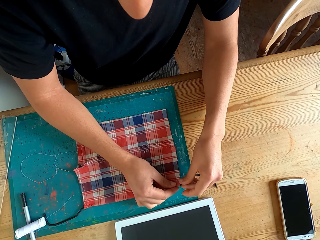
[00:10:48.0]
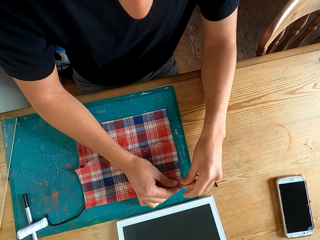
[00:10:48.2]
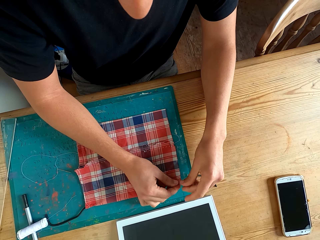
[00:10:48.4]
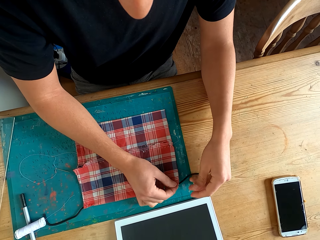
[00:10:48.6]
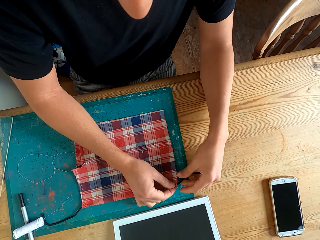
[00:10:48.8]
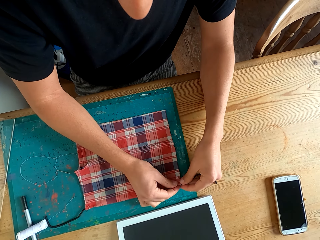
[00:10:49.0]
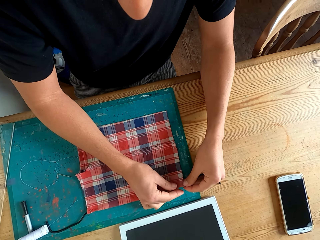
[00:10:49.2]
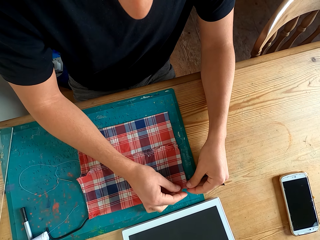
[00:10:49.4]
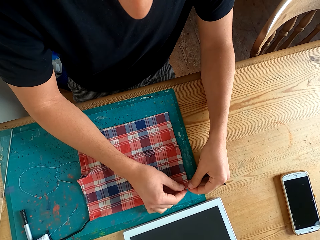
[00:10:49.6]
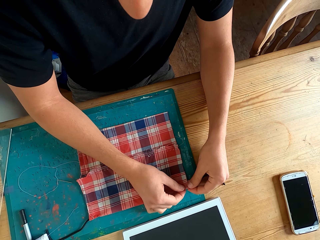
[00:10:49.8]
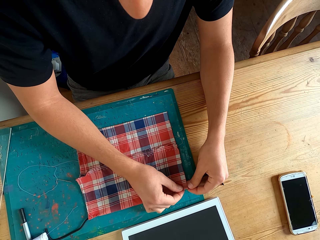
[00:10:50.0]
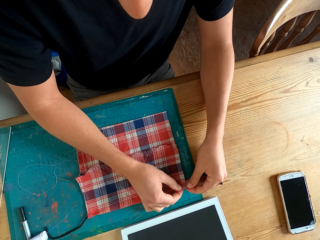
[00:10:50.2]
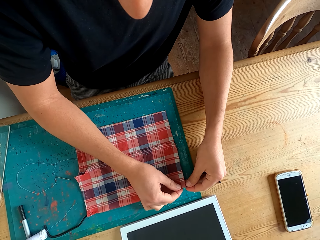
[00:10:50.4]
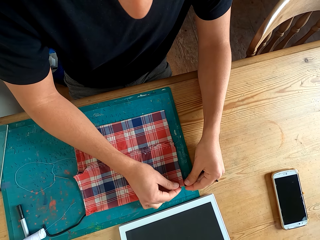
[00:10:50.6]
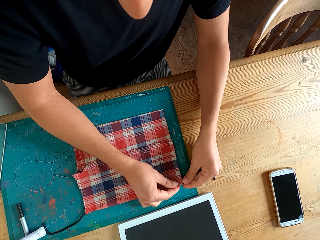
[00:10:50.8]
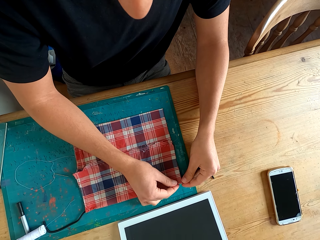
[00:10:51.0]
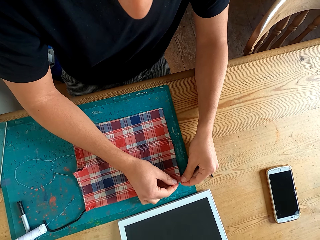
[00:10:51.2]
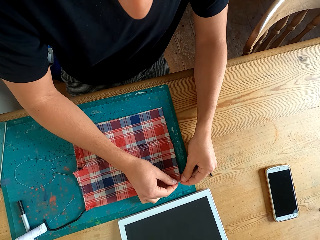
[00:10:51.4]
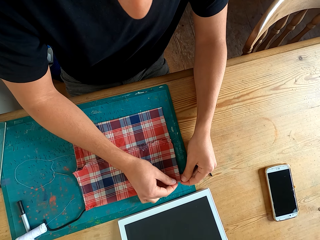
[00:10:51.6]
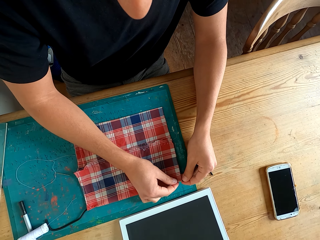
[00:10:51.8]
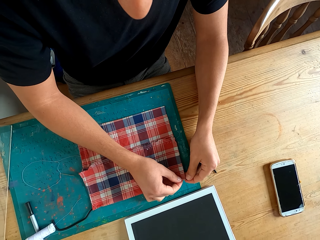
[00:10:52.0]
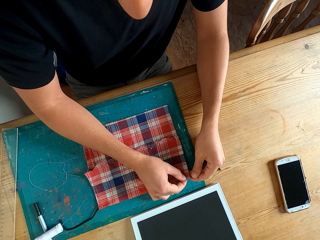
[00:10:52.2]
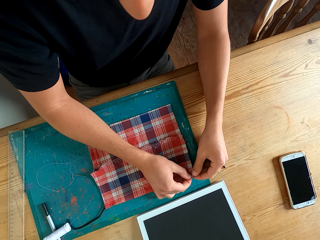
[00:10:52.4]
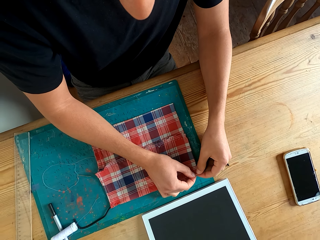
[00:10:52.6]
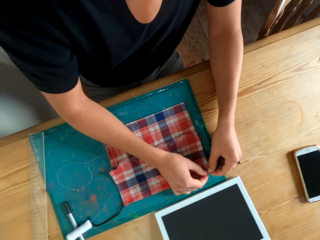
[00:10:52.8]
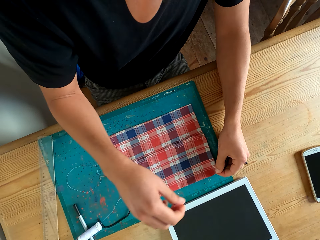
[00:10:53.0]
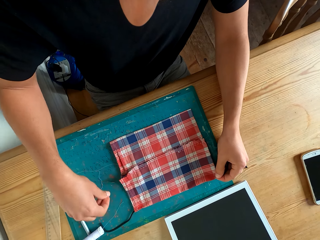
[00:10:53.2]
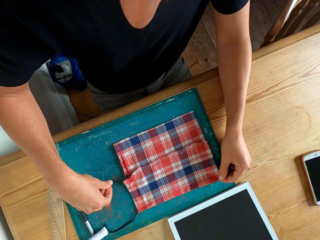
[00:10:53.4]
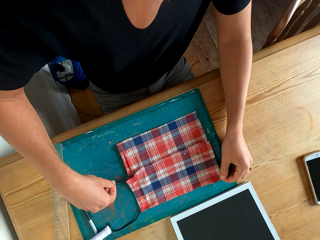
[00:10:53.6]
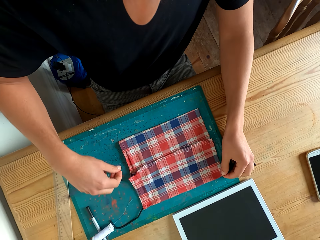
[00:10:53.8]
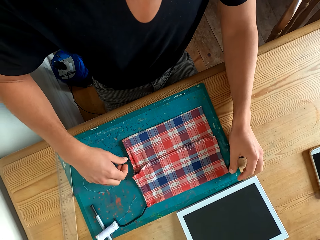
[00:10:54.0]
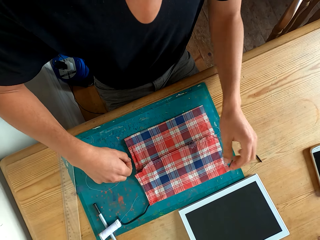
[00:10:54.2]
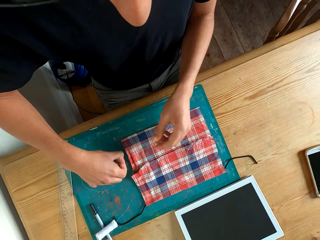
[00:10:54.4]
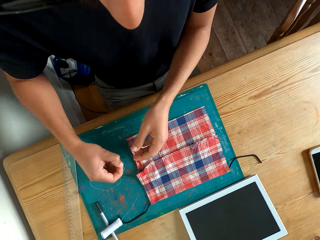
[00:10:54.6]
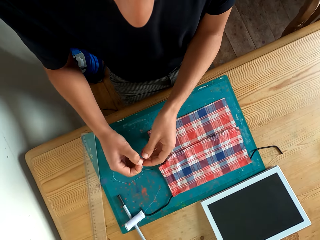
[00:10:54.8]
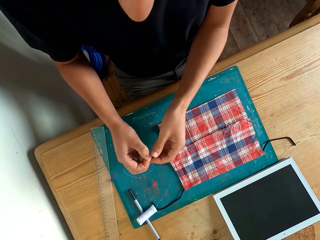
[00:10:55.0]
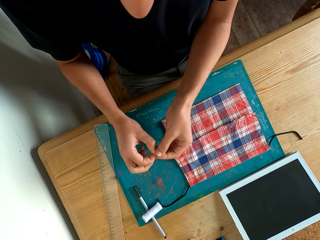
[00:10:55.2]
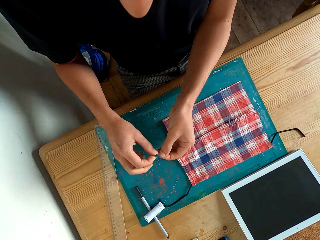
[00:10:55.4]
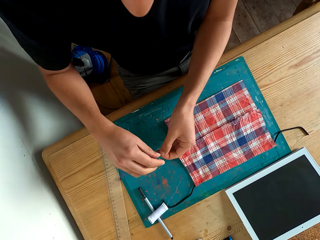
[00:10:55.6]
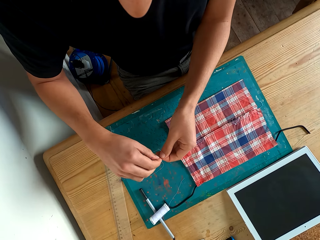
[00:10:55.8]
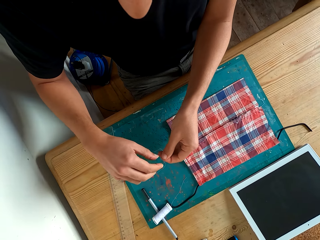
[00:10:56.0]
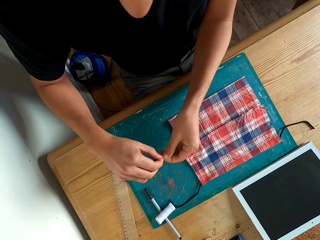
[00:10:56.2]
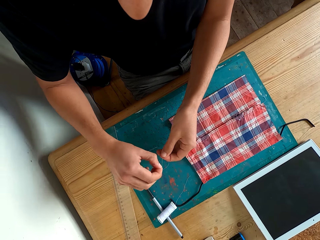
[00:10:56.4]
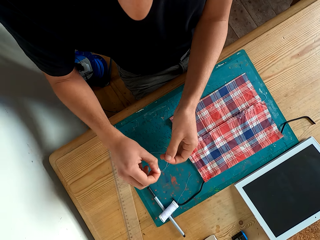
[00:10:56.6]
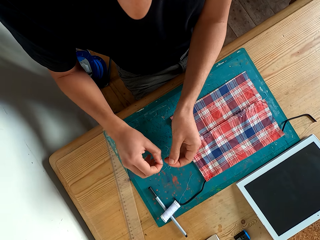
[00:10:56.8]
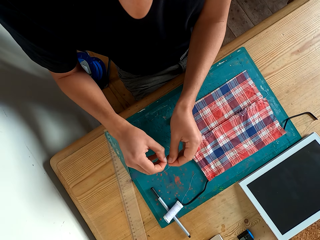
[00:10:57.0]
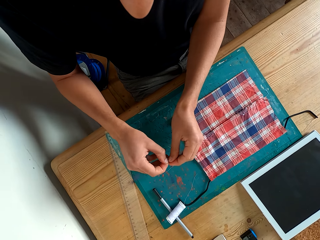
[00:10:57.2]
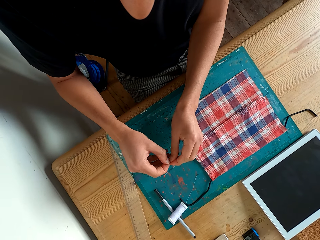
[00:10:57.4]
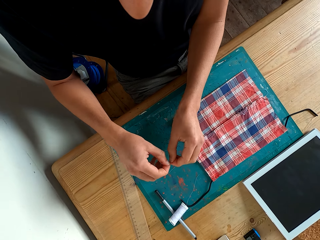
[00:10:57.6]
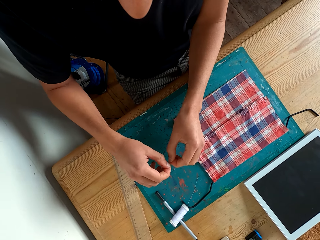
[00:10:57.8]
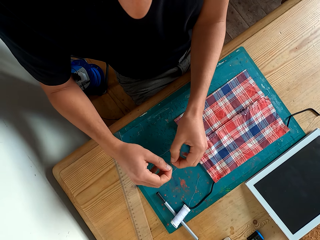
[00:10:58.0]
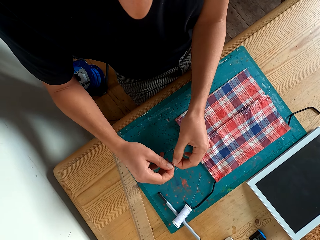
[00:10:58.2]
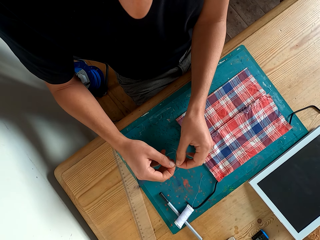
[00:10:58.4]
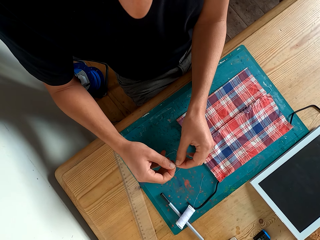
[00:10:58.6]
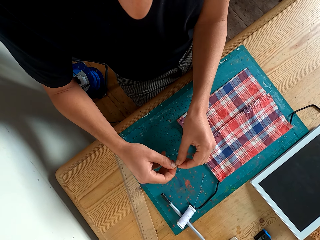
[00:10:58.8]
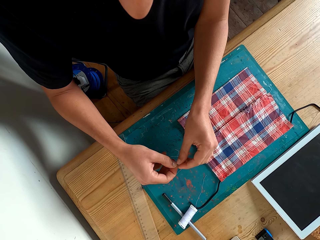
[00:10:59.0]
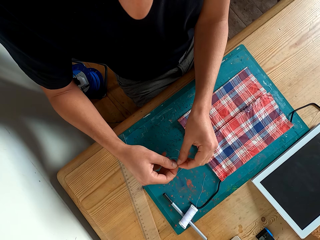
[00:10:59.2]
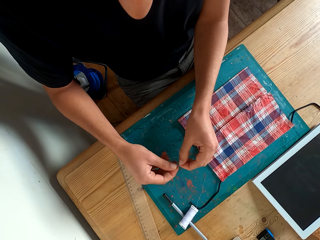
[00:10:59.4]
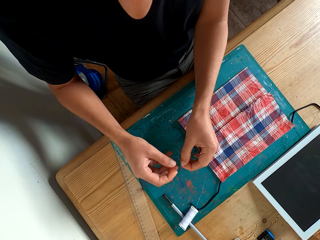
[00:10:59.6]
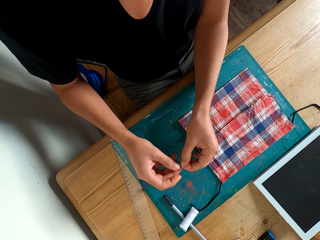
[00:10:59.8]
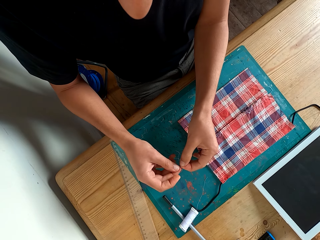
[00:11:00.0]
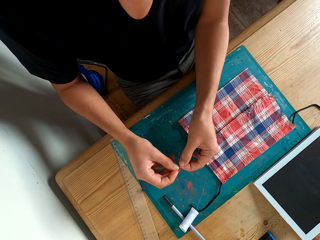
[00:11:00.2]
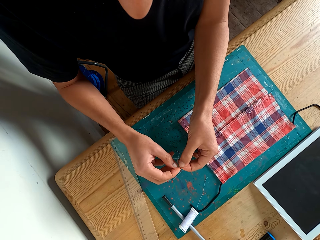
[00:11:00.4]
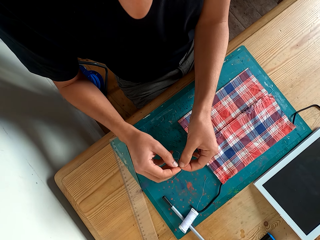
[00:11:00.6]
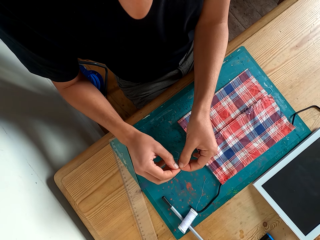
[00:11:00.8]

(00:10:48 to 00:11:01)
The camera wearer places thread in the cloth. They attach a rubber band on the fabric. They adjust the cloth with a hand. They pick a needle from the table. They tie the thread on the table with a hand.

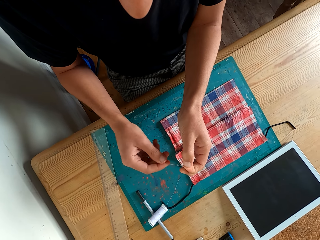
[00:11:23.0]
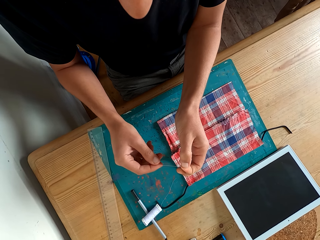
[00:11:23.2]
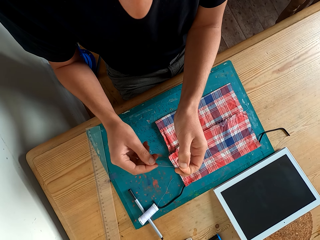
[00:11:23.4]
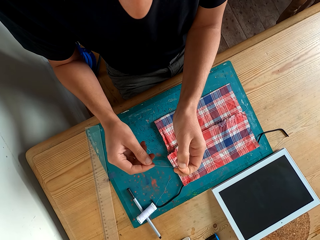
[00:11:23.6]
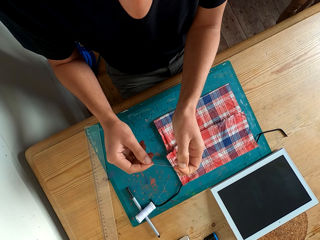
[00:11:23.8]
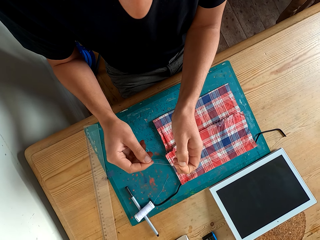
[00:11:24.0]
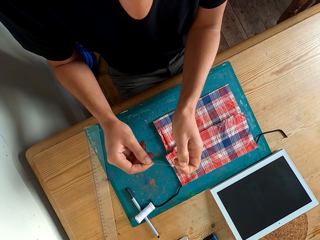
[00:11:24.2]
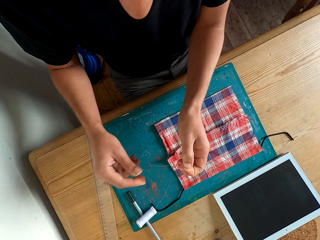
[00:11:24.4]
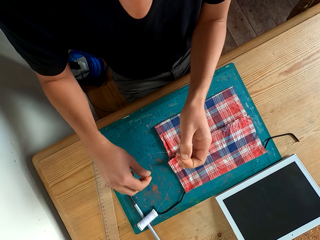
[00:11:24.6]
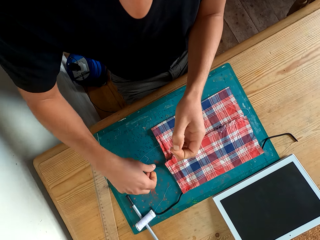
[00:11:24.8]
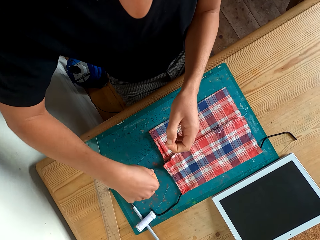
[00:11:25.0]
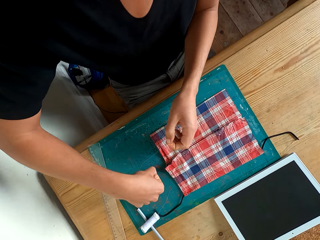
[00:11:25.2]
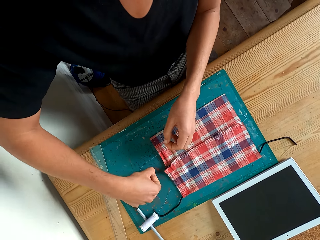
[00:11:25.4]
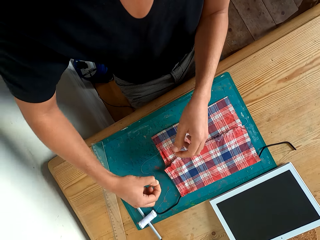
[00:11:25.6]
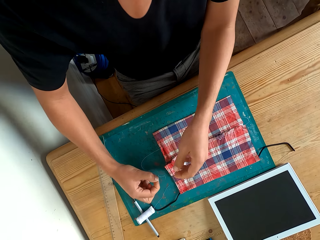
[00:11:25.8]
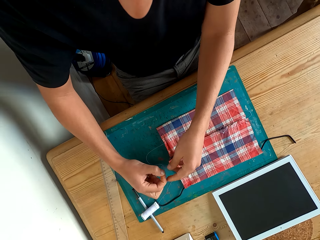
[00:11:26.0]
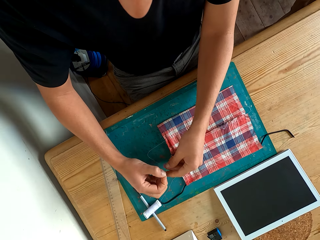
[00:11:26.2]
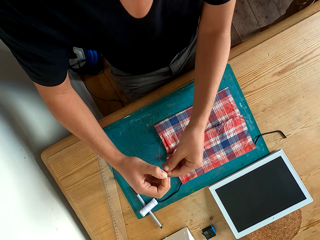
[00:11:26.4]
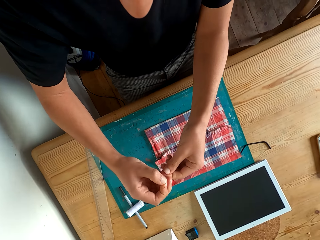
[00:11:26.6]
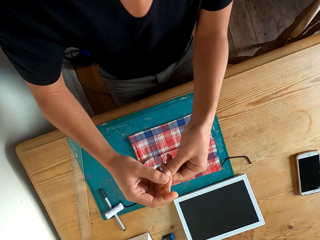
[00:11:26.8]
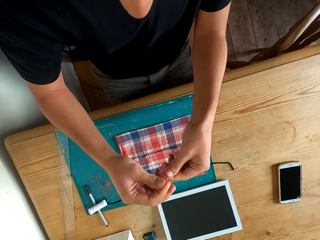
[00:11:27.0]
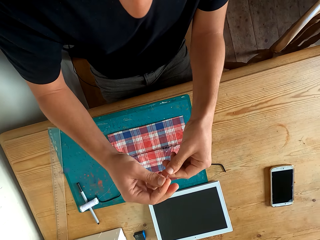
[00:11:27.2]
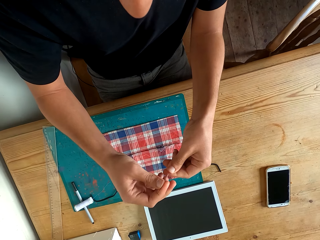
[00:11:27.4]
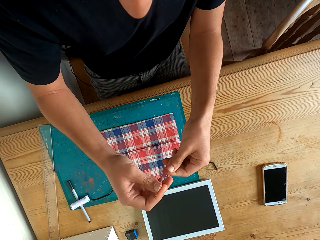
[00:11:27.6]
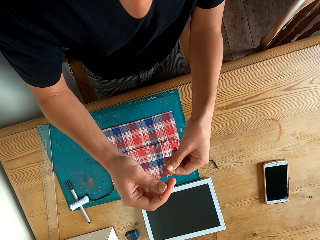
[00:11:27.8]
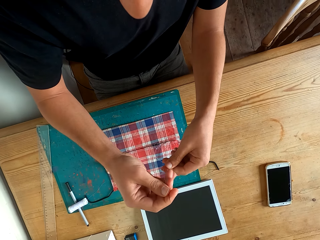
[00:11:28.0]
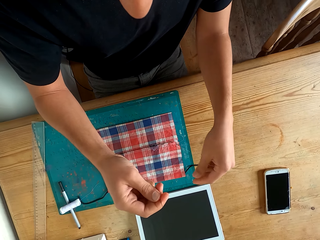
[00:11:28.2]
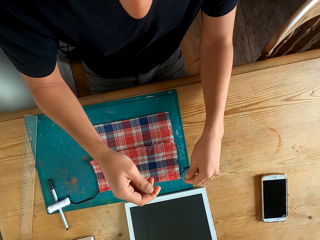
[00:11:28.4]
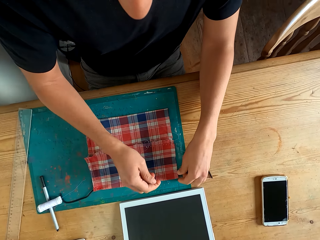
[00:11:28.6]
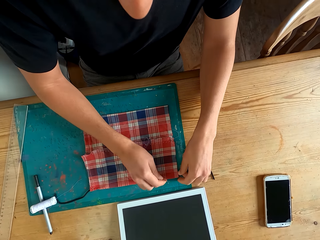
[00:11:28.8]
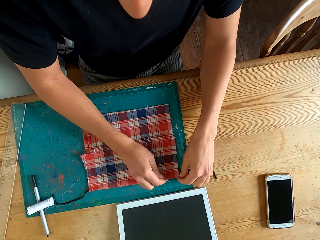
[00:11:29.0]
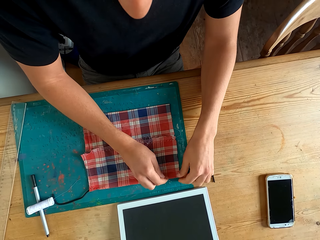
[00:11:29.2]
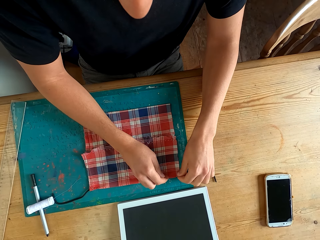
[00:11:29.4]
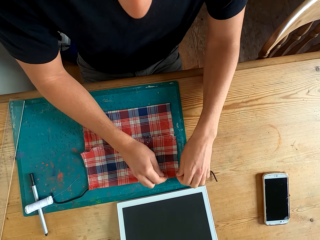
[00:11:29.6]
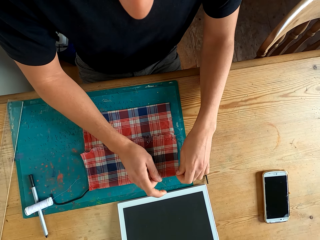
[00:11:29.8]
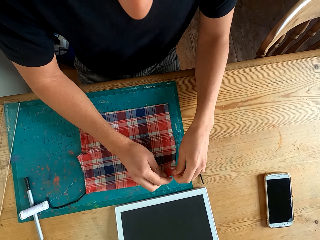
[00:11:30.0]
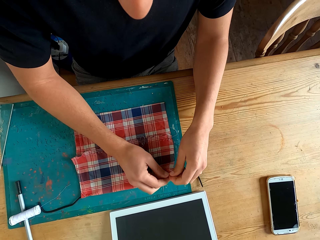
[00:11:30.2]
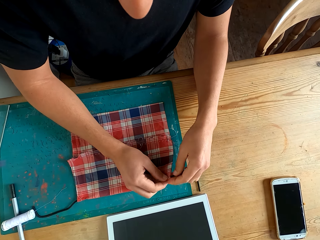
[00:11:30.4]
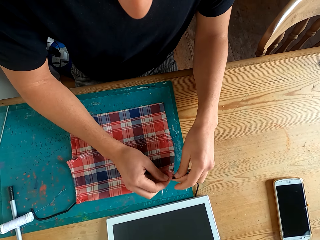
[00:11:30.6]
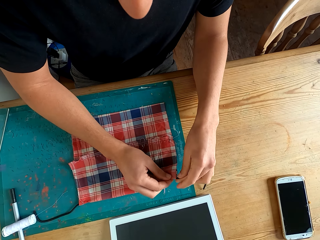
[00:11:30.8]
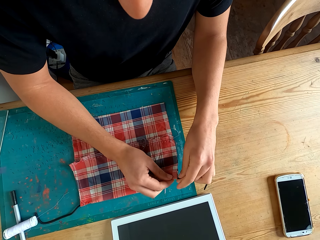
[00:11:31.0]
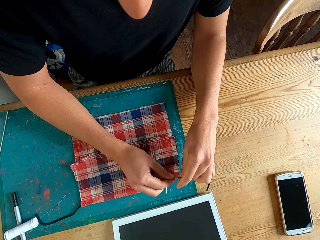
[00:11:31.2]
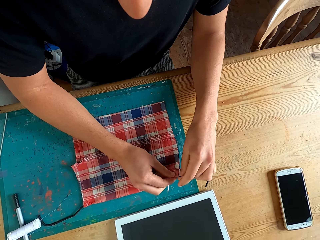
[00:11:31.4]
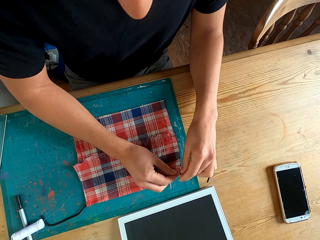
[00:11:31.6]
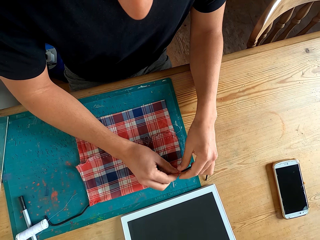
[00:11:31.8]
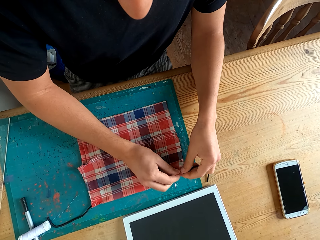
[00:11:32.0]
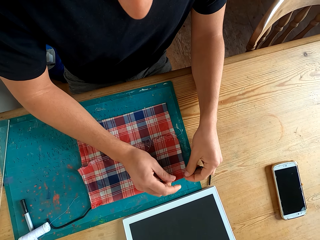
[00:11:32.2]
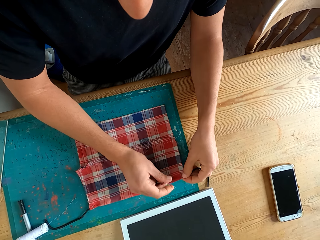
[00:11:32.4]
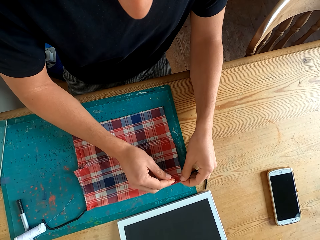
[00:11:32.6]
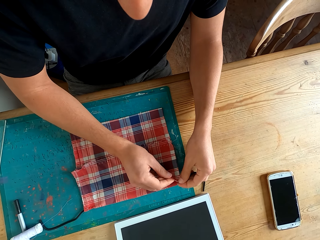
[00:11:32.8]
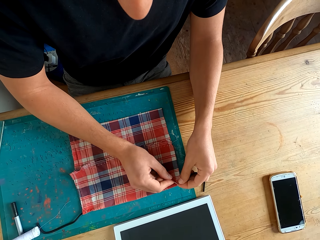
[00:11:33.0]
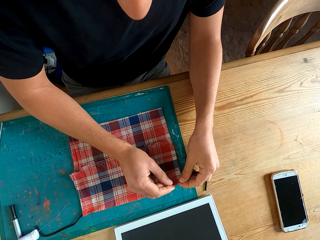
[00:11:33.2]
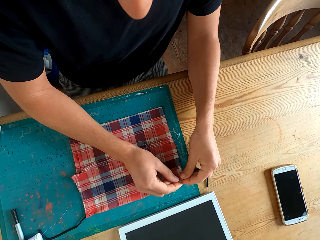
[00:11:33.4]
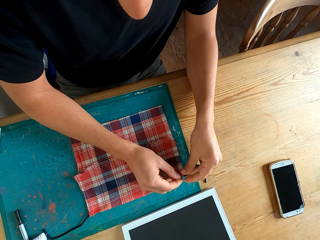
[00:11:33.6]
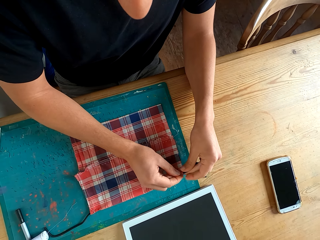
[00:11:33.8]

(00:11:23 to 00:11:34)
The camera wearer picks the thread from the table. They pick the needle from the table. They hold the needle with both hands. They pick the cloth with a hand. They sew the fabric with the needle.
